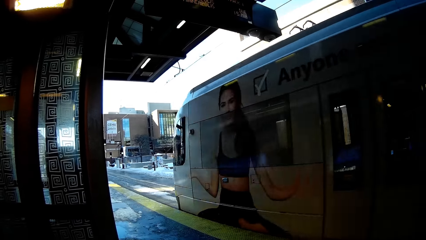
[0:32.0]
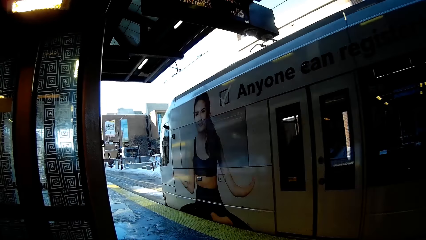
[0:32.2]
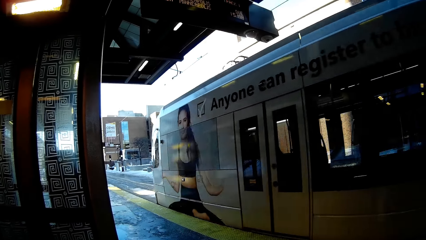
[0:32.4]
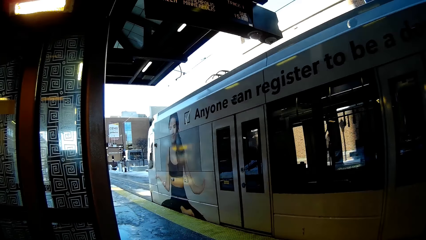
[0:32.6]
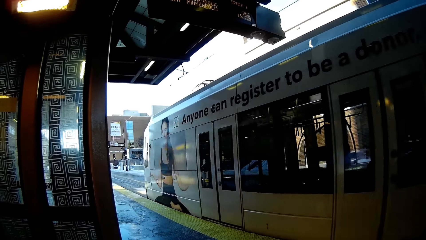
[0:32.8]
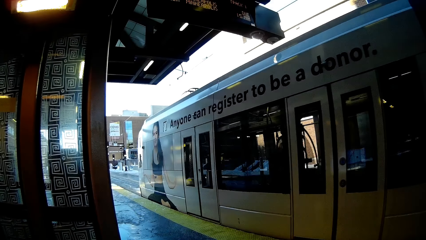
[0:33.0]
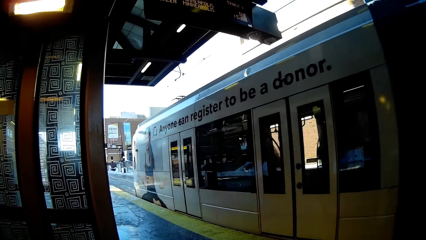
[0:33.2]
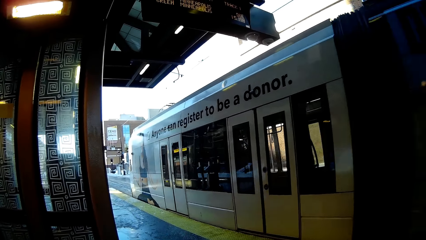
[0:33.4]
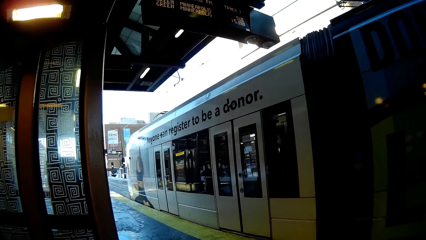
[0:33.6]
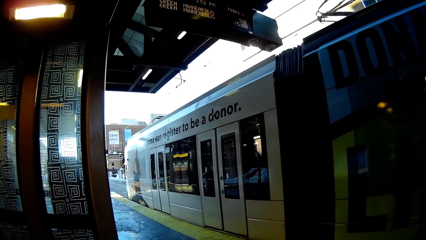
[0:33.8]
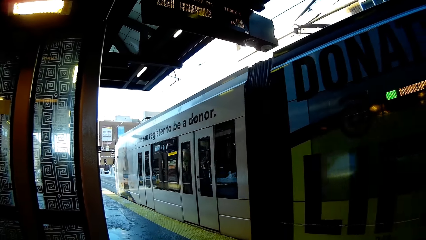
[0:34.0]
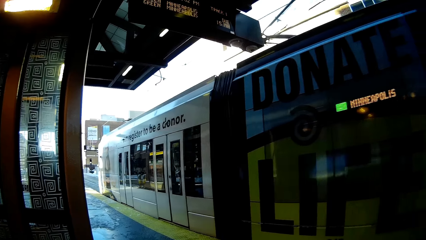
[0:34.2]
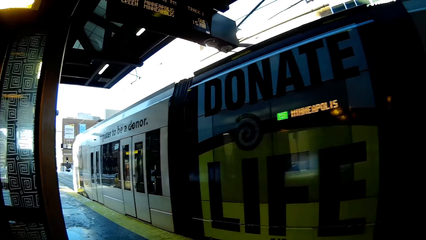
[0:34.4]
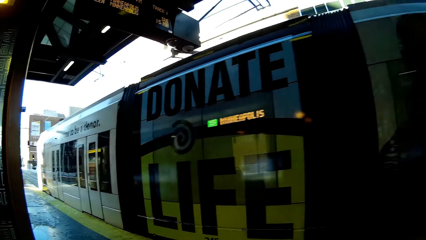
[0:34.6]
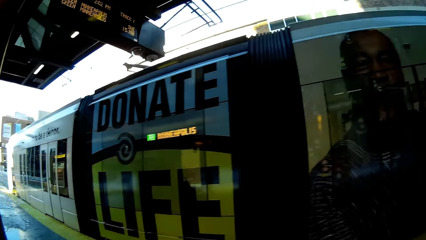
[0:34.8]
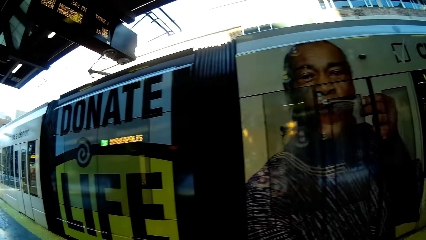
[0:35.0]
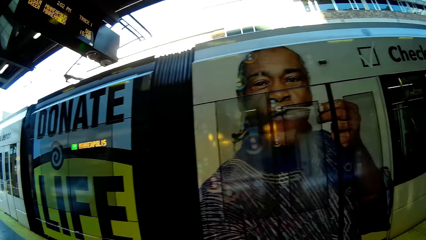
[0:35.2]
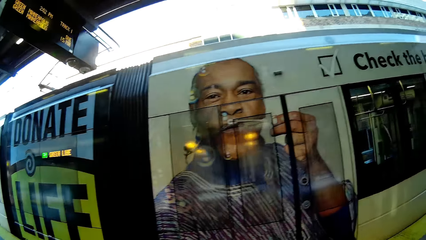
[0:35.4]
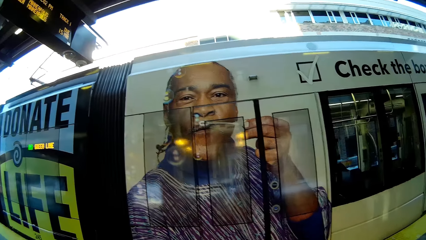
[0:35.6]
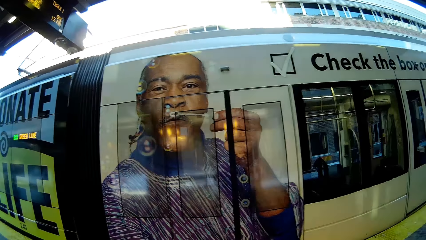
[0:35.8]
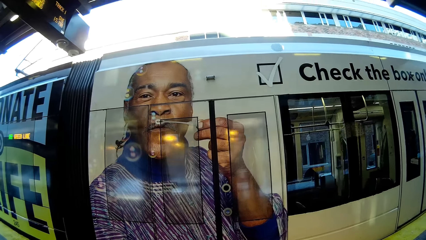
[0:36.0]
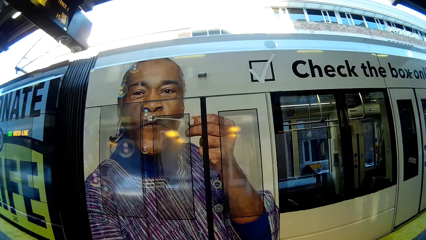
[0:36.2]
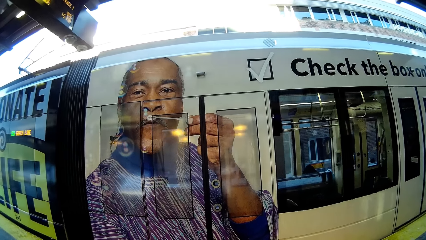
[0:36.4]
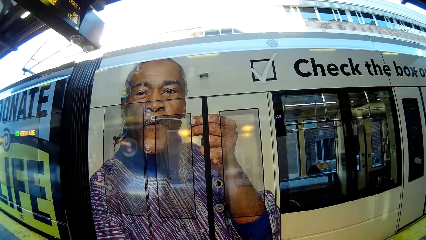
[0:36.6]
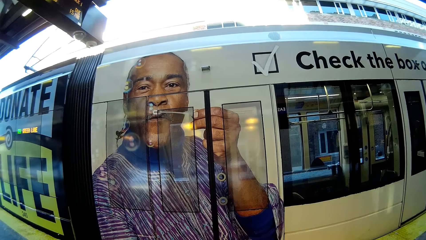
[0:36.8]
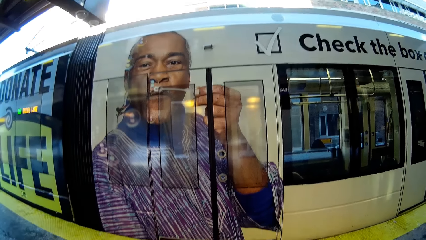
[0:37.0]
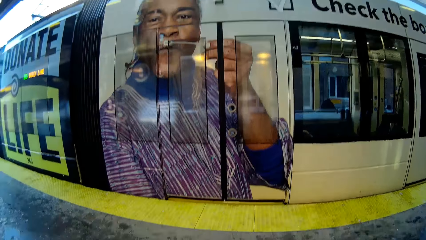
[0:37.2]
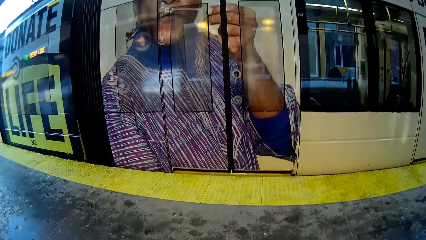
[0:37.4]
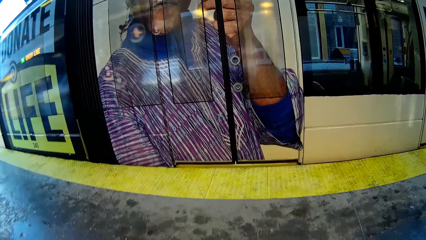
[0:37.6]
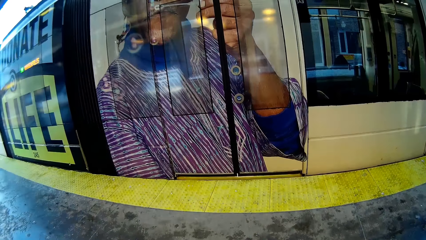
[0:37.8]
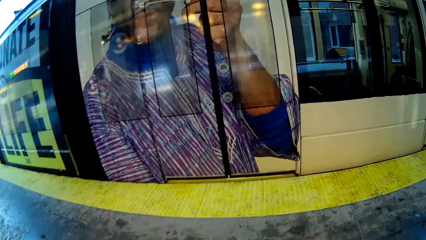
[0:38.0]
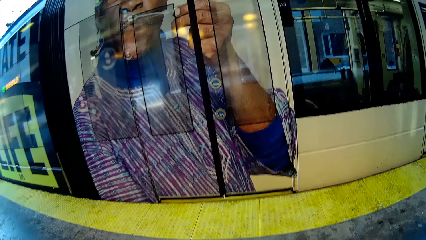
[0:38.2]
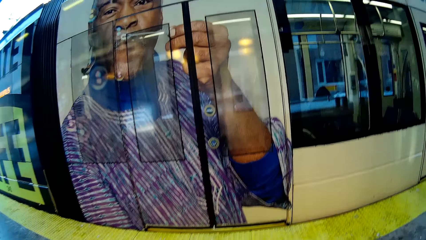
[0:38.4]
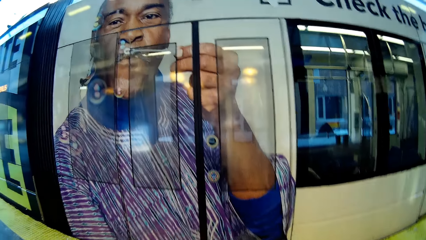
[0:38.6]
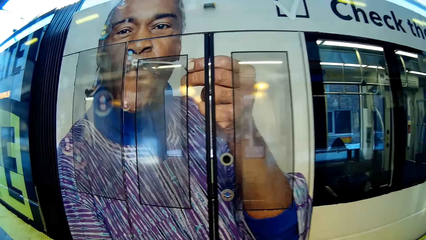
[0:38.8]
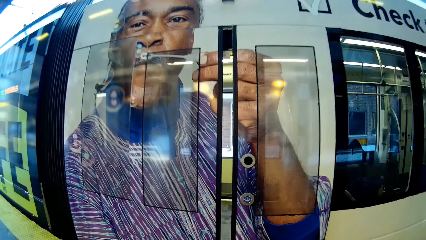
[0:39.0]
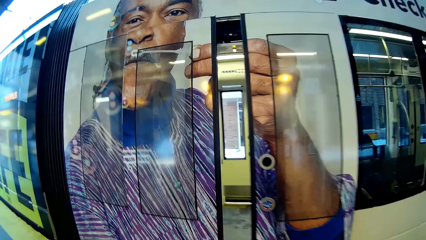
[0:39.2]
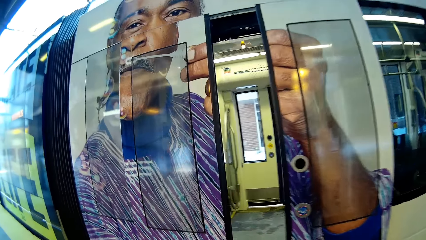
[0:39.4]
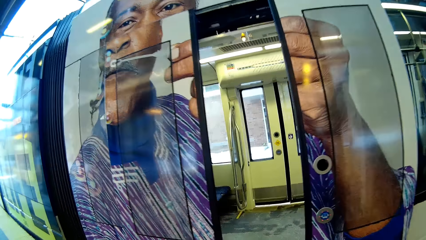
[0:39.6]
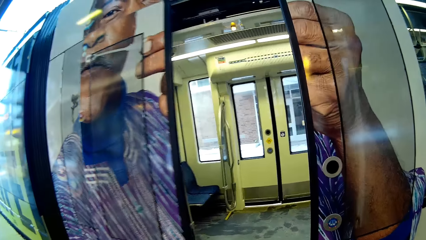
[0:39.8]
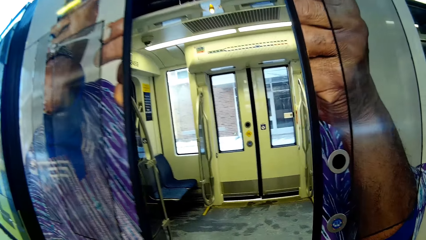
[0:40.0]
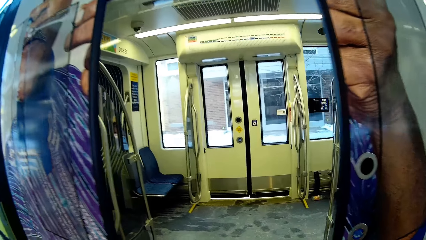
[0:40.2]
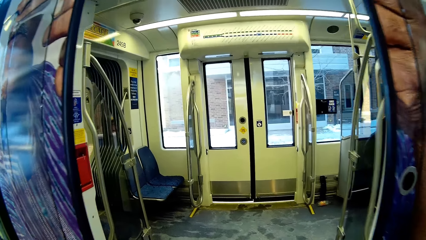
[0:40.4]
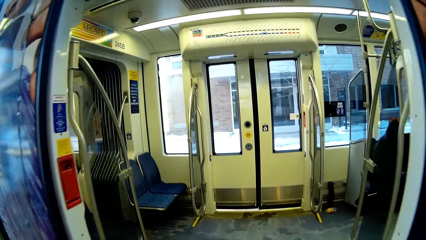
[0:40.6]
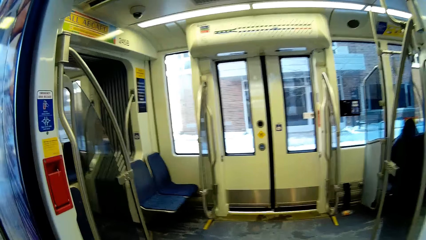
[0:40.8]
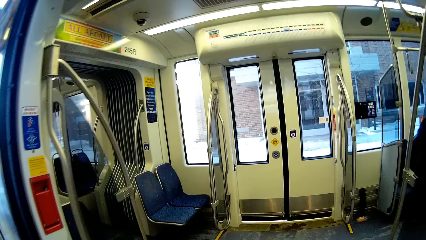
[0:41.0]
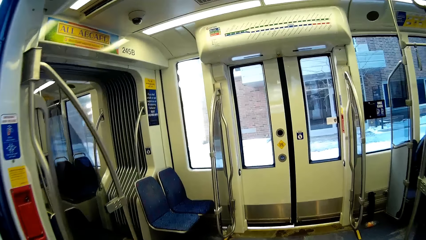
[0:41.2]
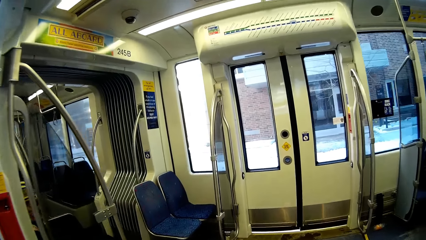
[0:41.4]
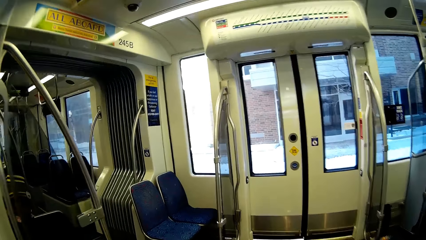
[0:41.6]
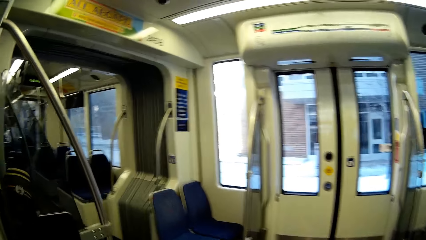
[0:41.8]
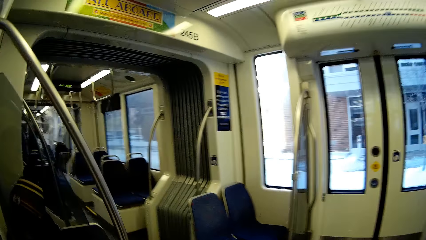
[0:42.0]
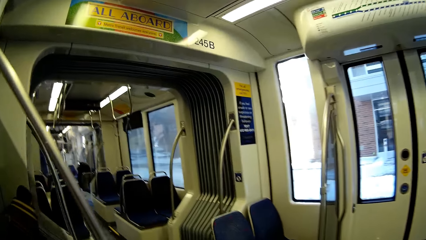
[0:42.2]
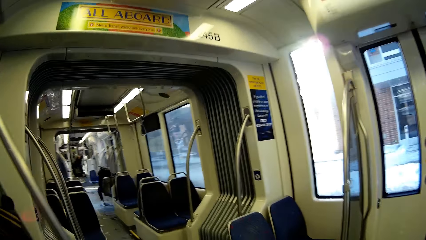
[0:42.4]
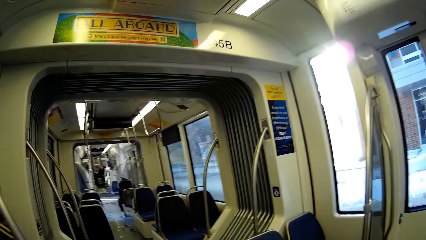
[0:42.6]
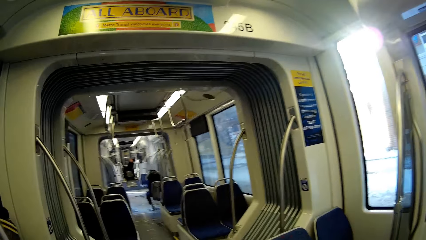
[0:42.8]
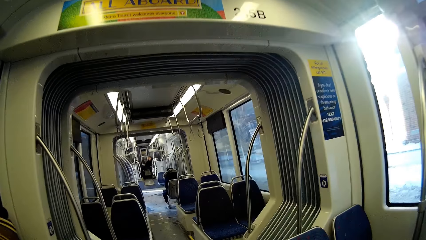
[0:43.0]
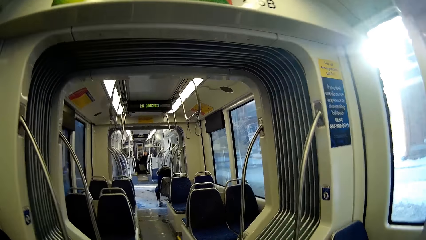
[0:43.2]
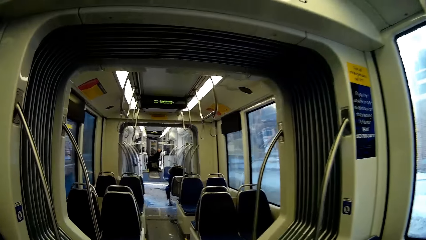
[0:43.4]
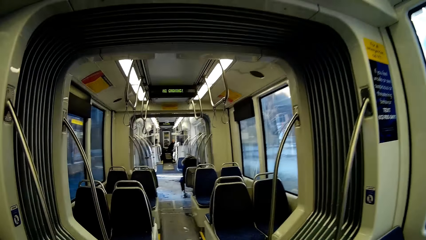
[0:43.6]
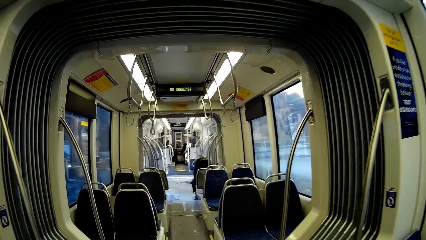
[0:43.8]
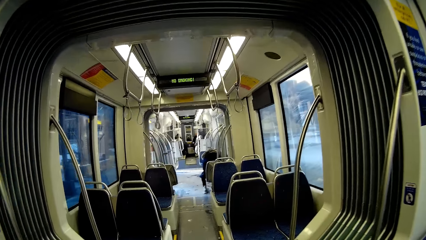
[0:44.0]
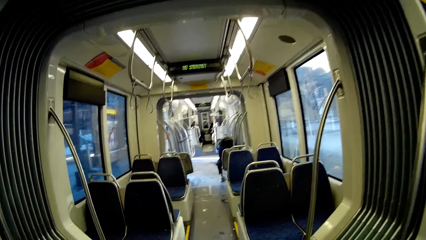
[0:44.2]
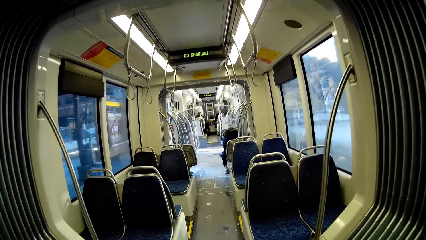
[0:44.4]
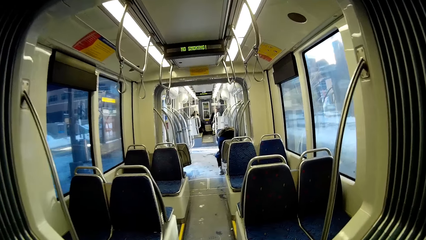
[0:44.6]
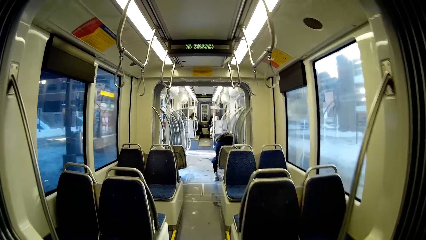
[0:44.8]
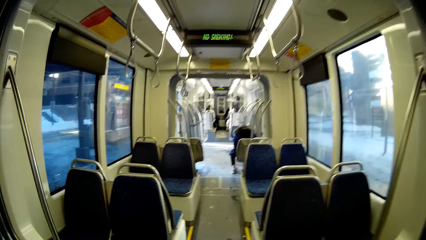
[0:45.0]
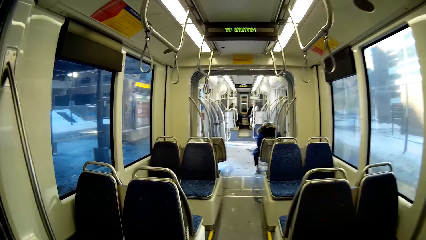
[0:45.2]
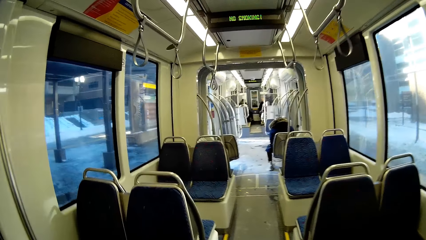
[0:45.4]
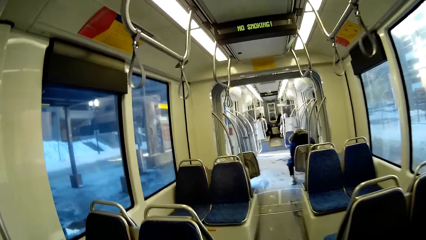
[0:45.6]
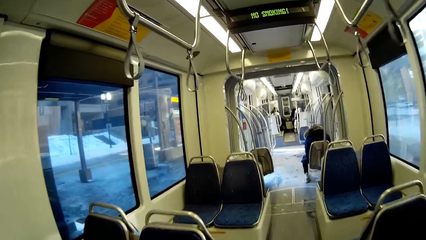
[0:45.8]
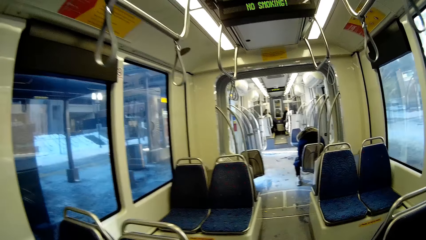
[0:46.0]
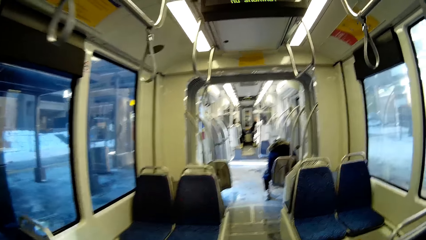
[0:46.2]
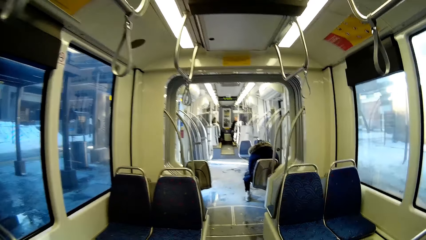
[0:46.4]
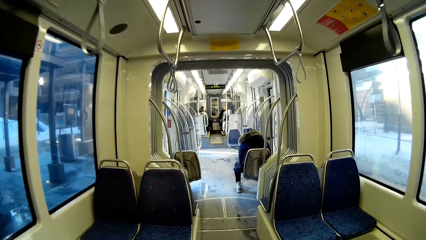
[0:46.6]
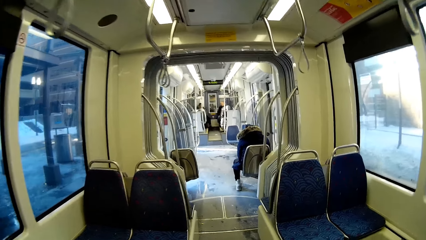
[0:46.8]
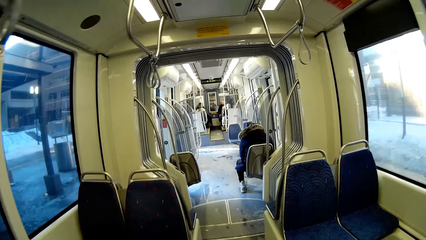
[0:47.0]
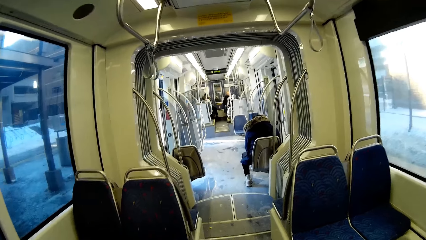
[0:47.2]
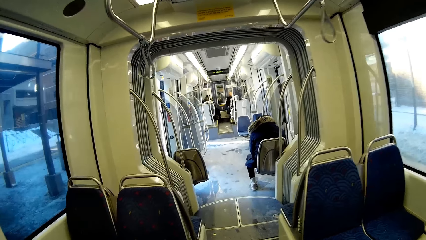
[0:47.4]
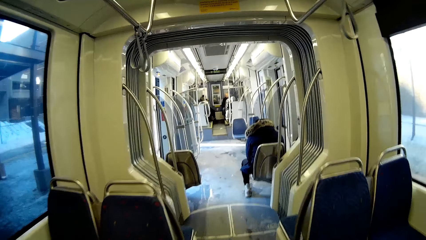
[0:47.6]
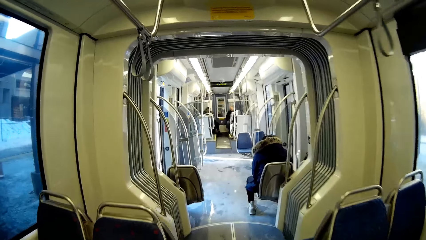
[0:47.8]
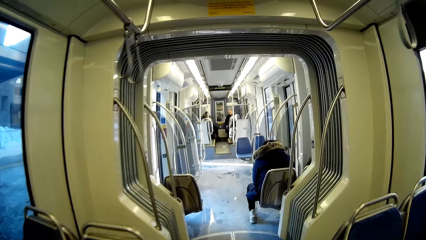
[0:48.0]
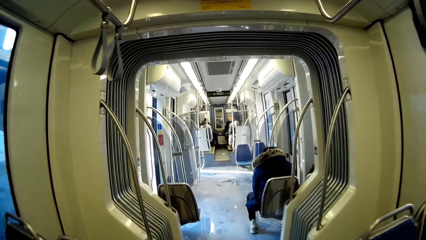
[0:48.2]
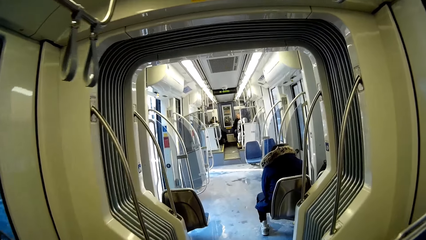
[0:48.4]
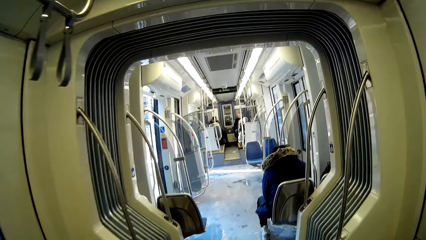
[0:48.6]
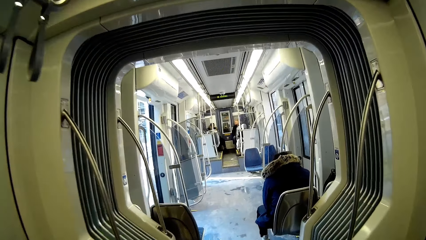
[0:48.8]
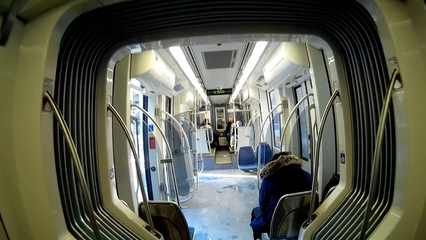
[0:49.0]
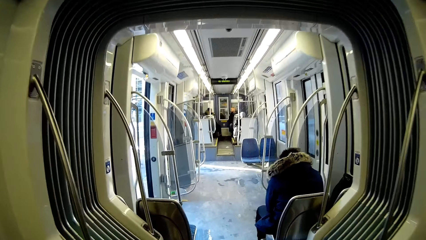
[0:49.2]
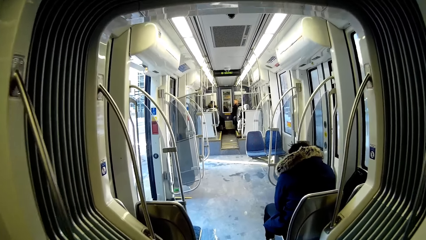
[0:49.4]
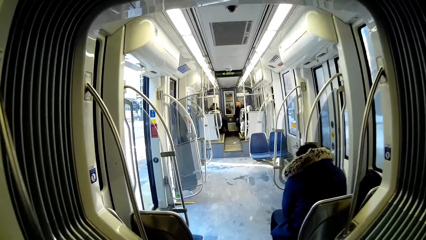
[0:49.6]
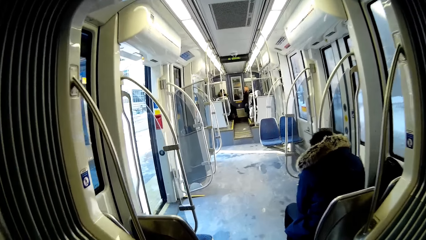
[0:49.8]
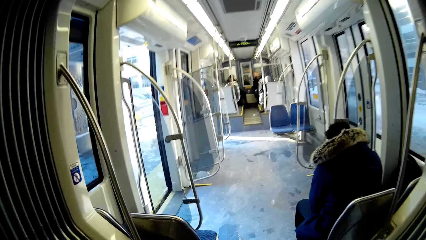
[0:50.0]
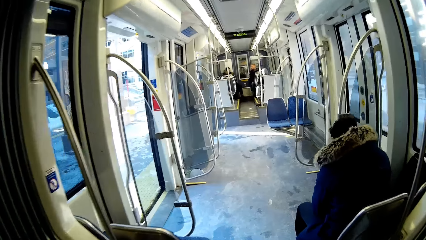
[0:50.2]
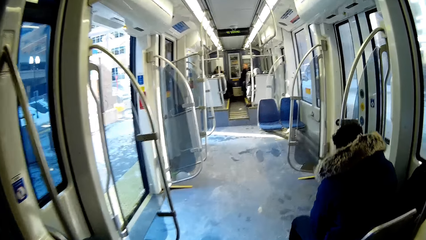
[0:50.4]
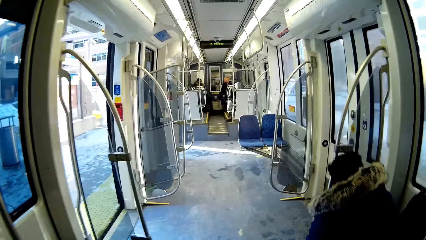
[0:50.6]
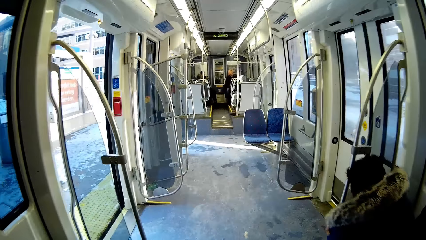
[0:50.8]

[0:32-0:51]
The camera wearer looks at the train. They walk towards the door of the train. They walk into the train. They walk on the train path.
